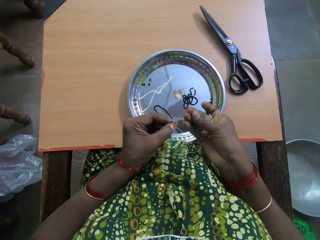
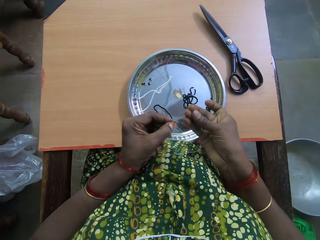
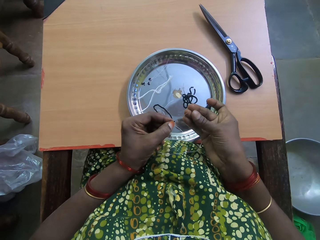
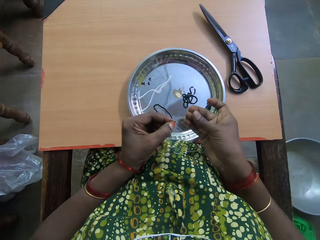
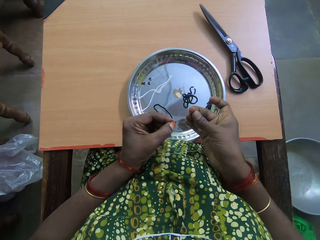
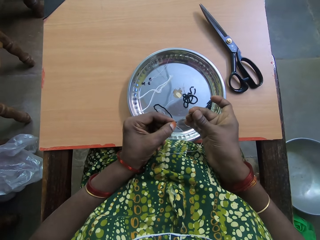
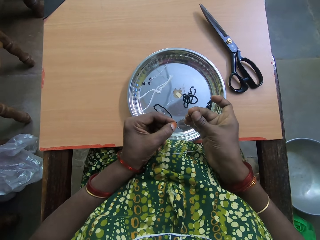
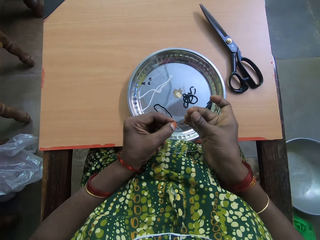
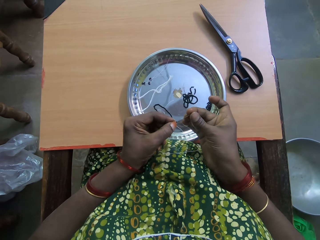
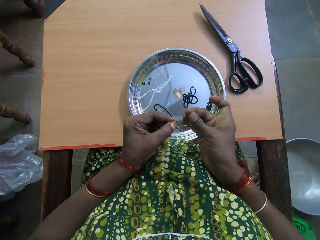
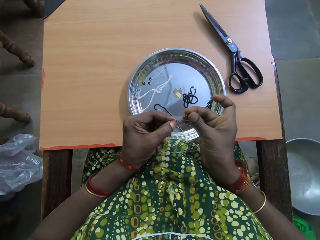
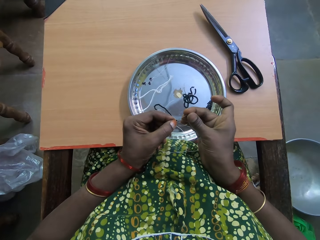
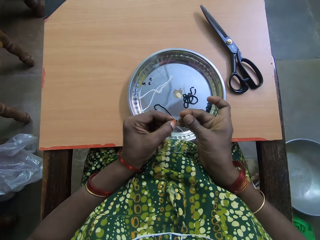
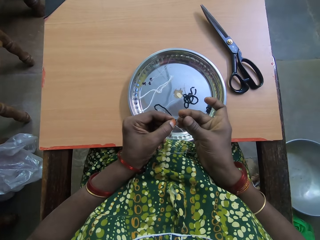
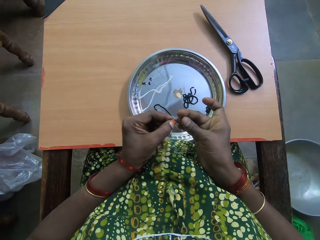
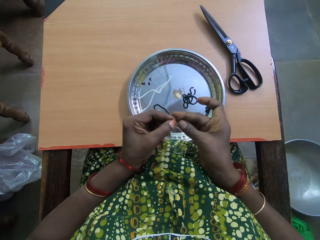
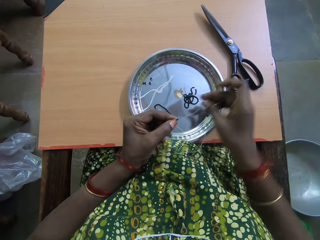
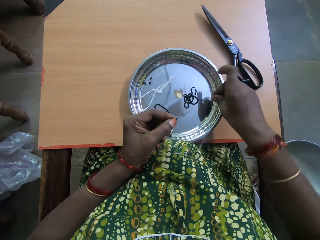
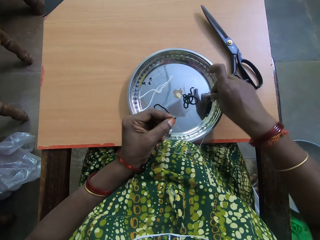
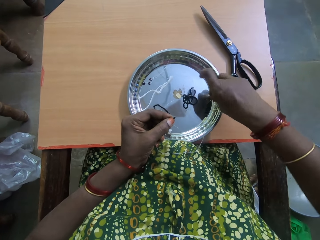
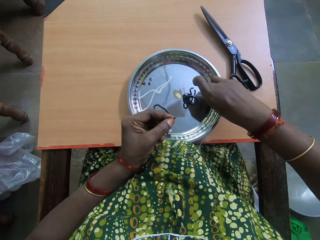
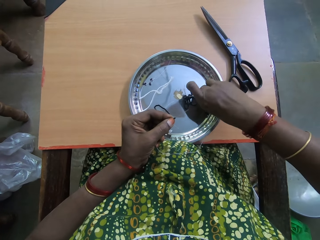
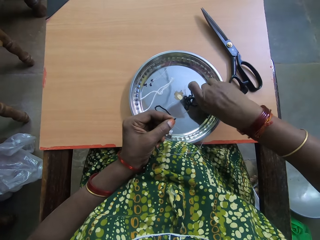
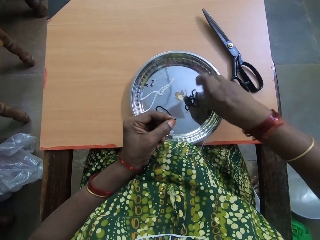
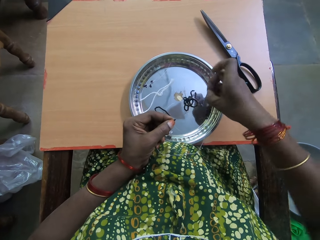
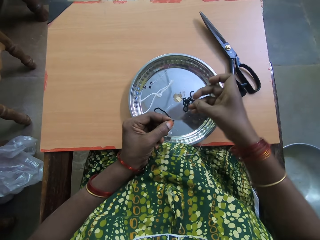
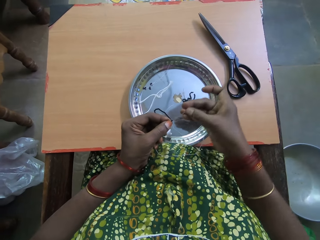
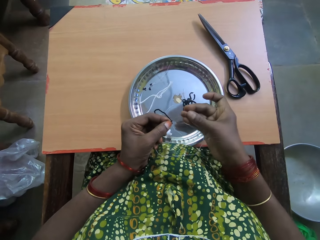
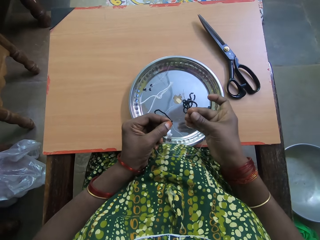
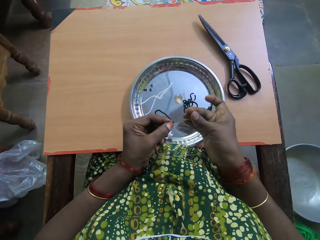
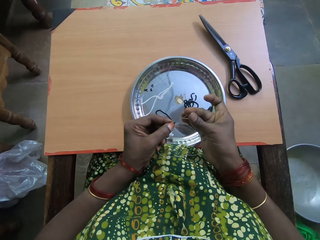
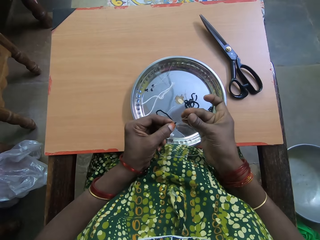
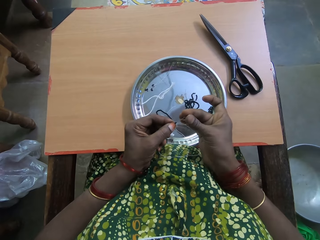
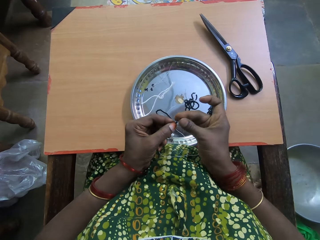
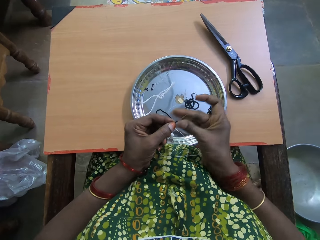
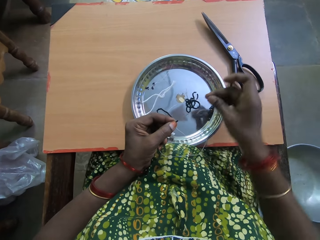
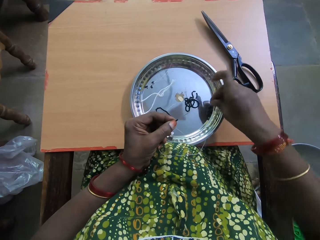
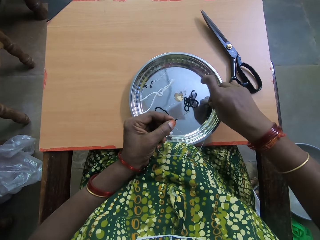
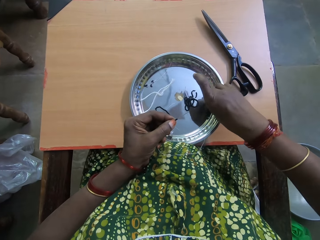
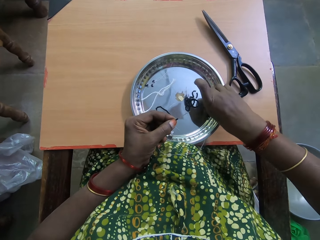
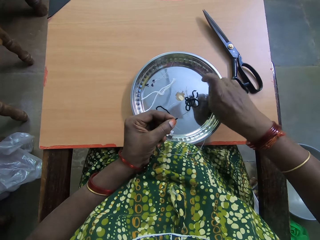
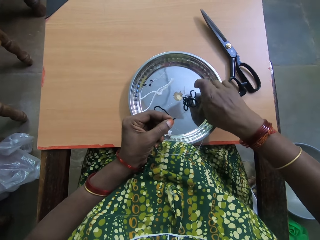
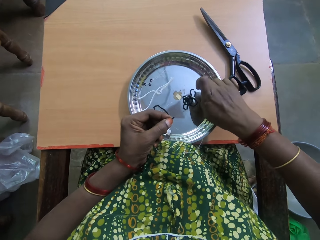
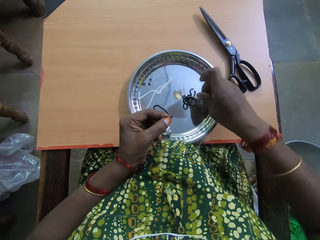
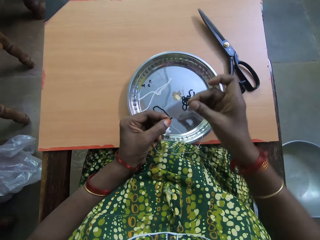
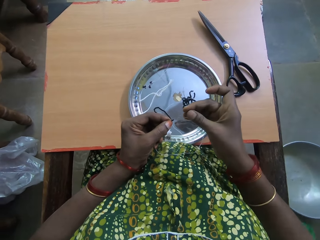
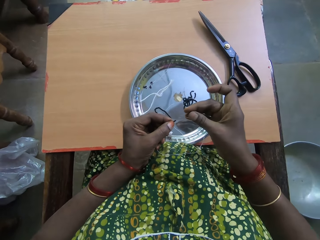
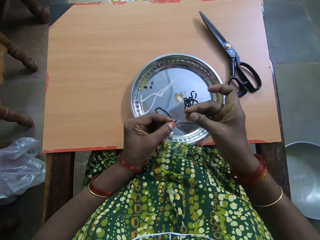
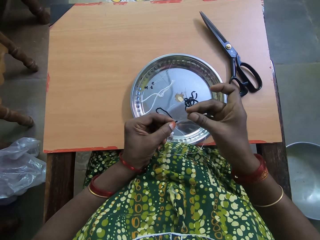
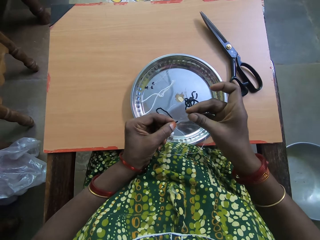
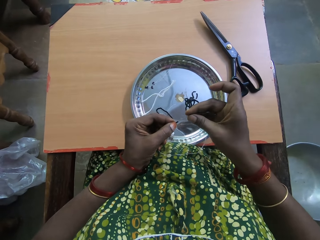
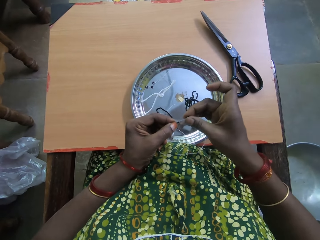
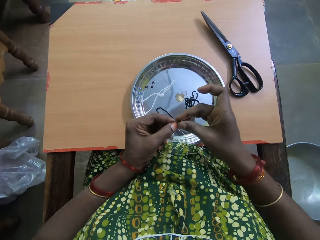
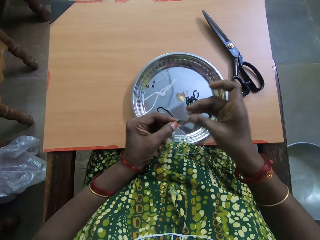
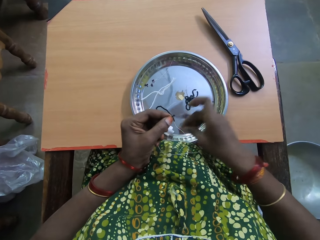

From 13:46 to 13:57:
The camera wearer puts the bead in her right hand in a fishing line or needle in her left hand. She picks a bead in the tray on the table with her right hand. She puts the bead in her right hand in the fishing line in her left hand. She picks a bead in the tray on the table with her right hand. She puts the bead in her right hand in the fishing line in her left hand.

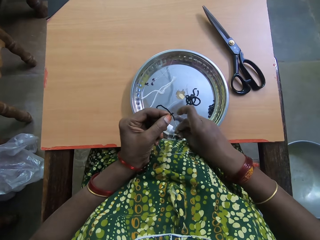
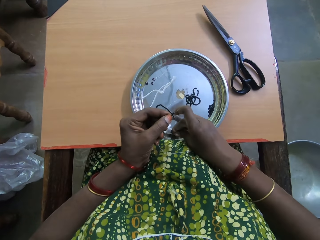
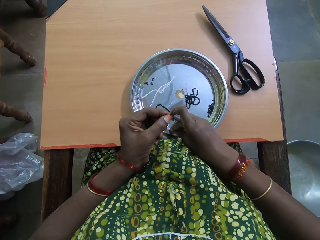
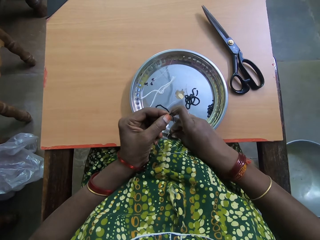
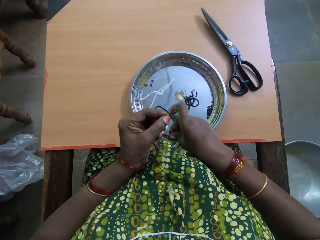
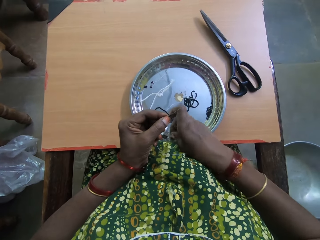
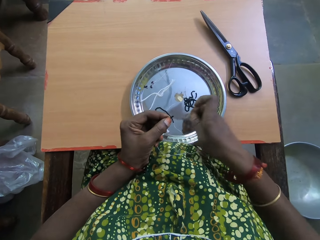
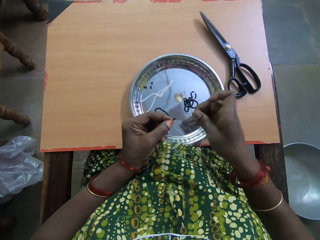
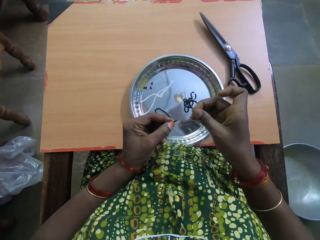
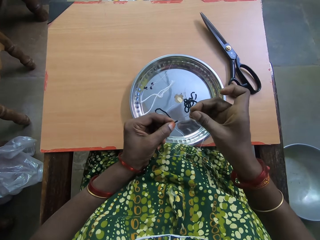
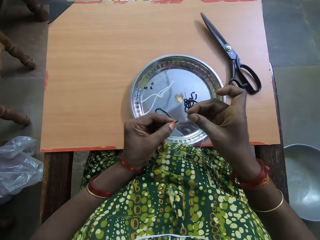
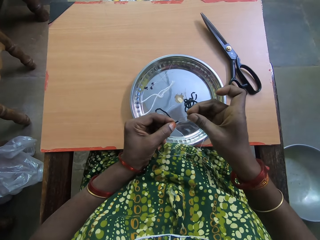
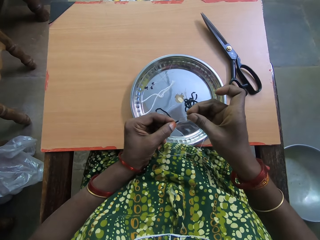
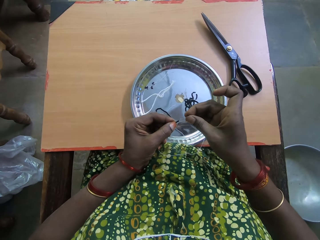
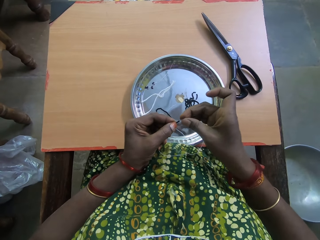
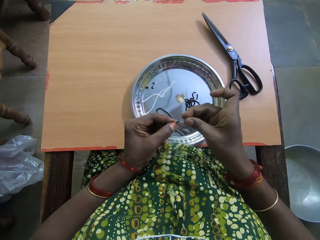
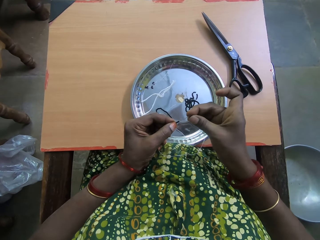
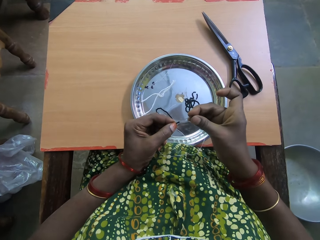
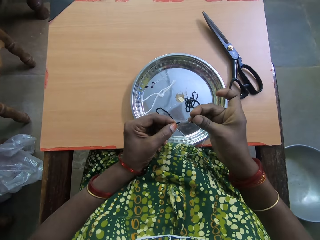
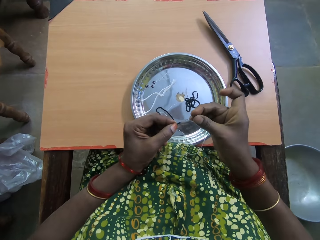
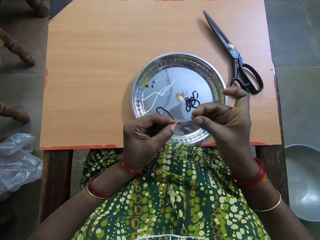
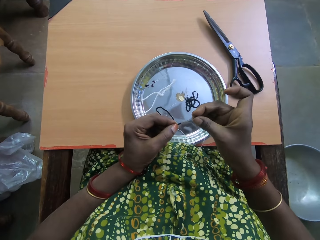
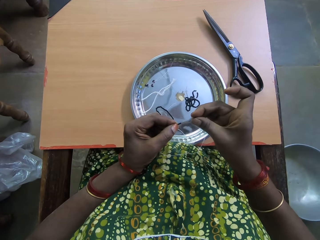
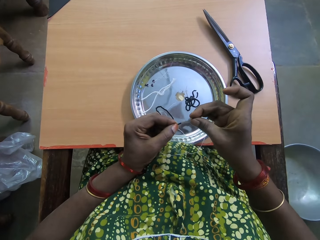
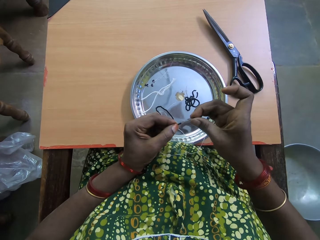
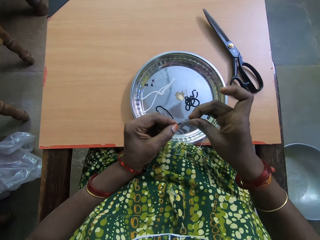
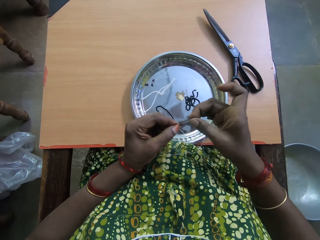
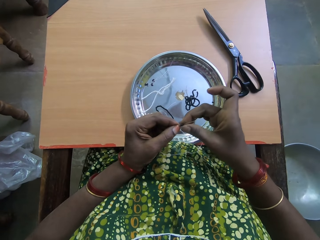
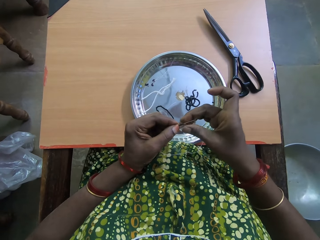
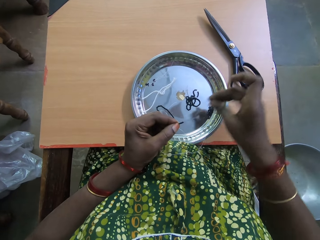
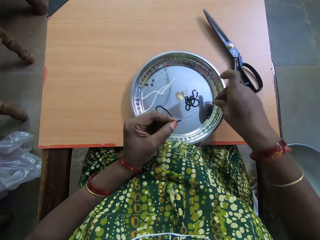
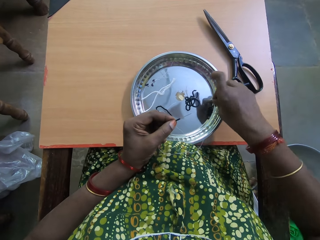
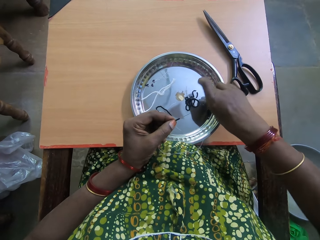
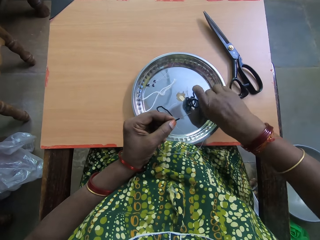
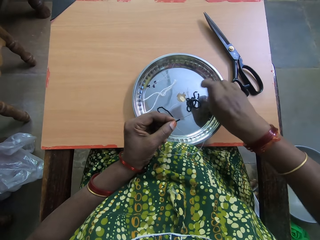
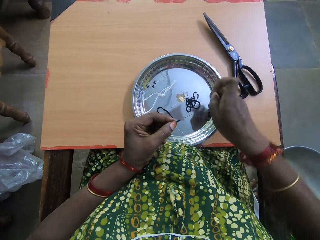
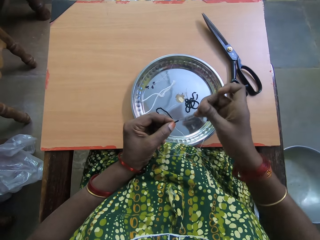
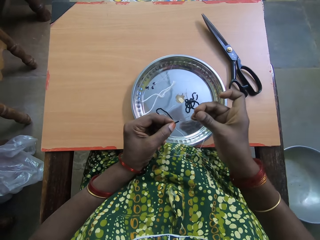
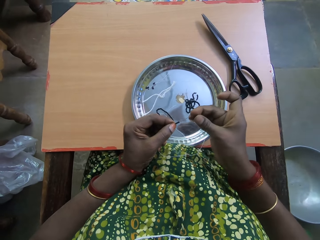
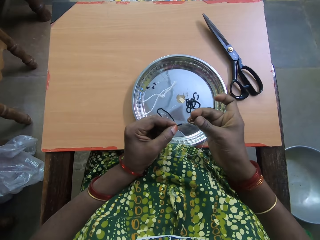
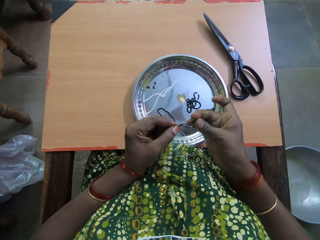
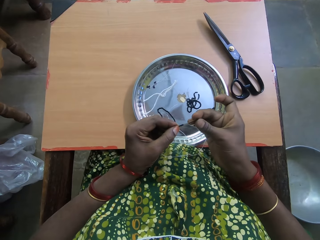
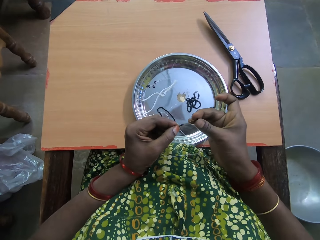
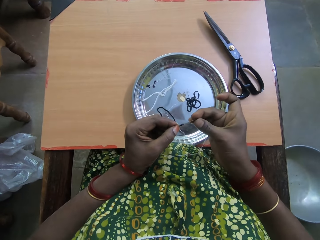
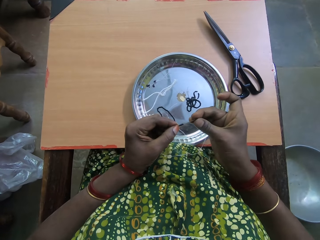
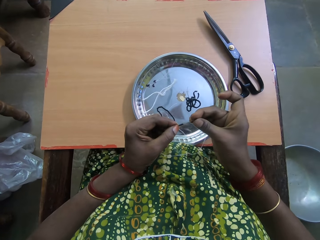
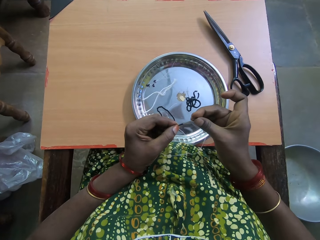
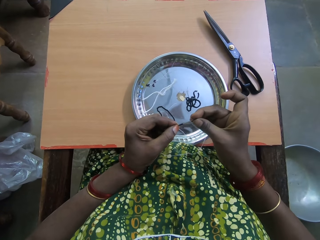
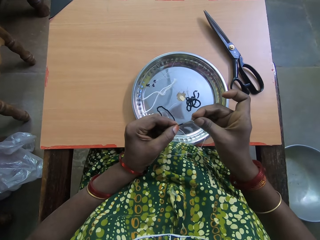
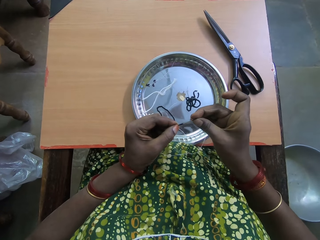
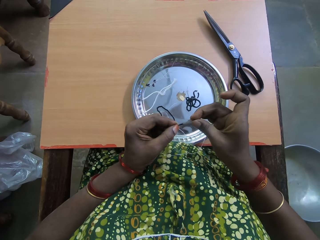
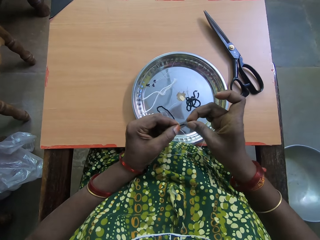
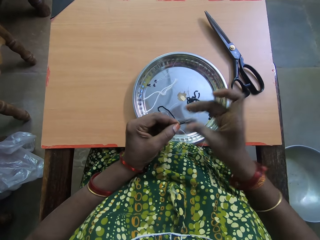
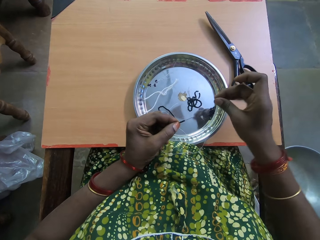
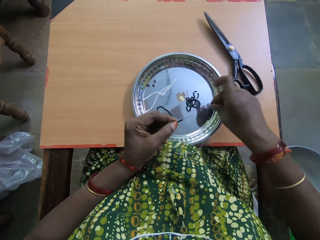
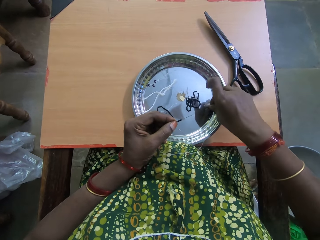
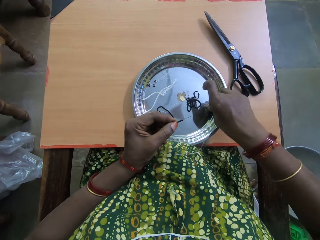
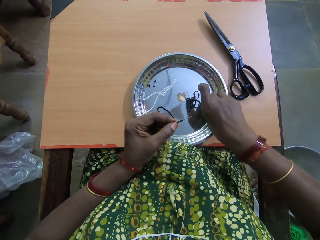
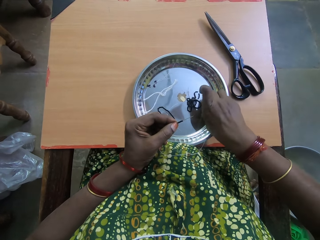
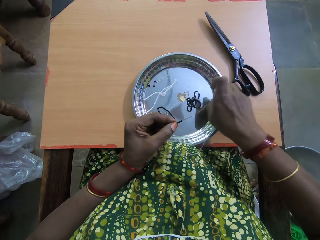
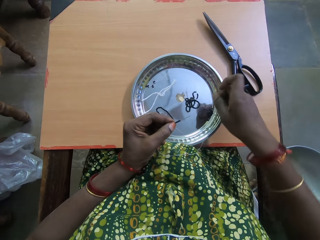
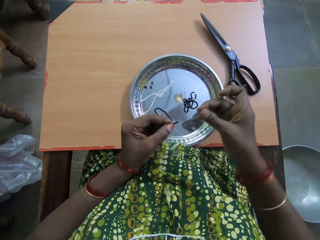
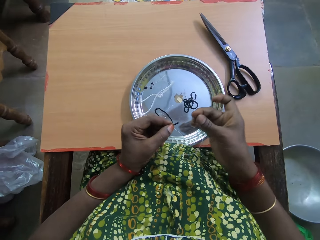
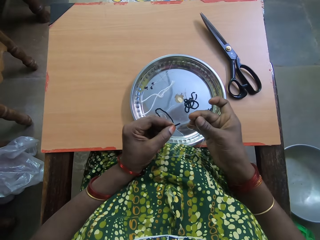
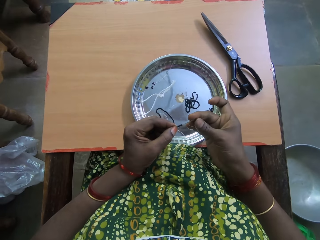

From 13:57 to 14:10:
The camera wearer picks a bead in the tray on the table with her right hand. She puts the bead in her right hand in a fishing line or needle in her left hand. She picks a bead in the tray on the table with her right hand. She puts the bead in her right hand in the fishing line in her left hand. She picks a bead in the tray on the table with her right hand.
